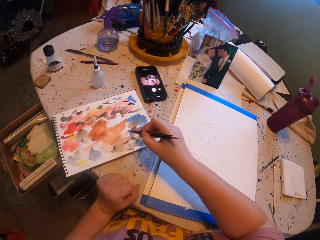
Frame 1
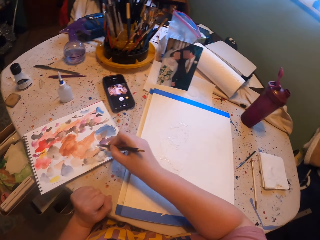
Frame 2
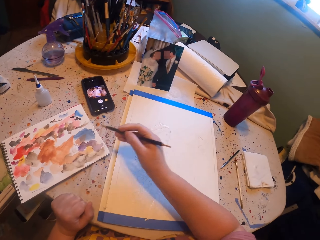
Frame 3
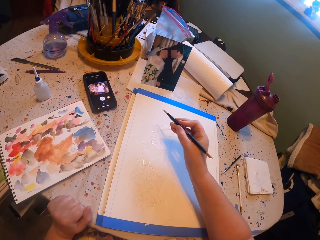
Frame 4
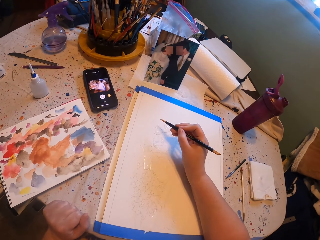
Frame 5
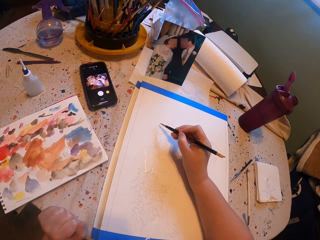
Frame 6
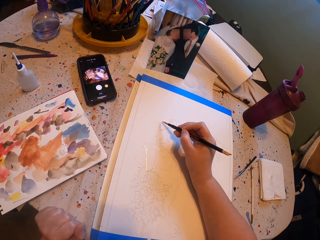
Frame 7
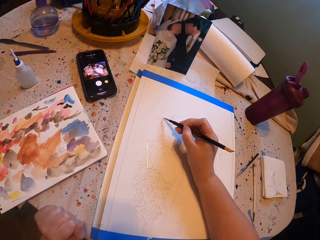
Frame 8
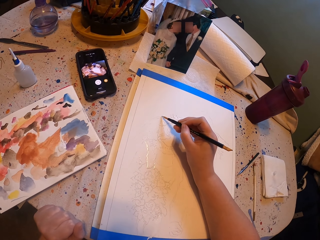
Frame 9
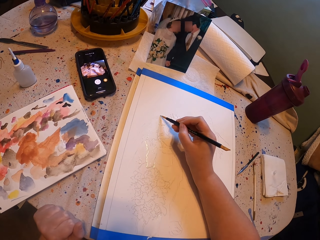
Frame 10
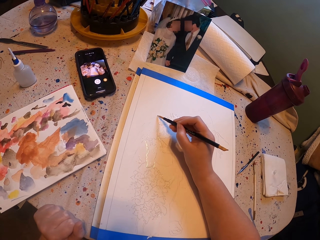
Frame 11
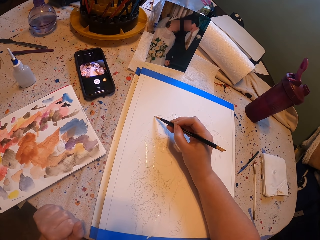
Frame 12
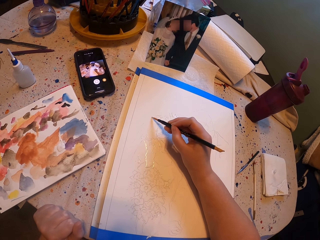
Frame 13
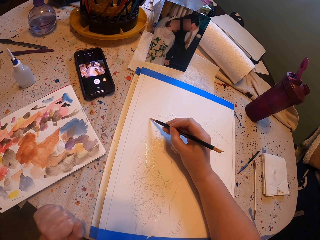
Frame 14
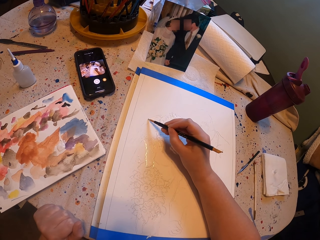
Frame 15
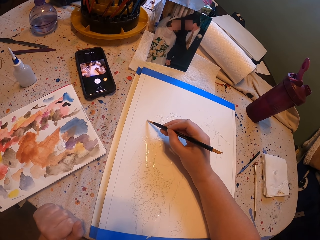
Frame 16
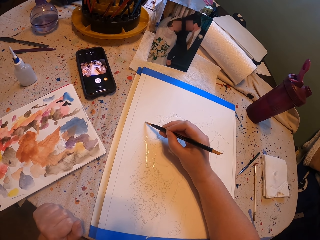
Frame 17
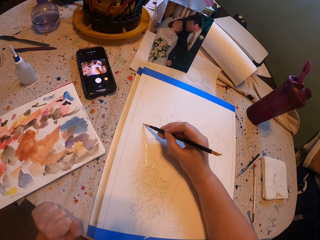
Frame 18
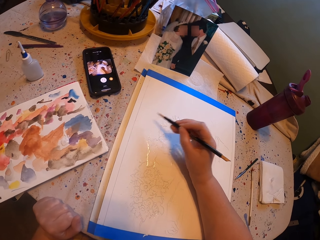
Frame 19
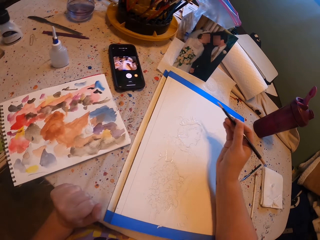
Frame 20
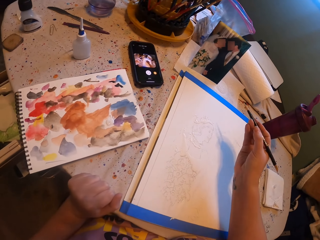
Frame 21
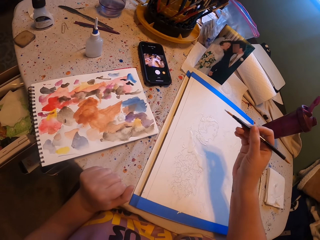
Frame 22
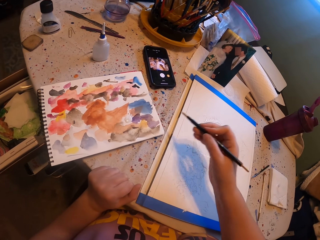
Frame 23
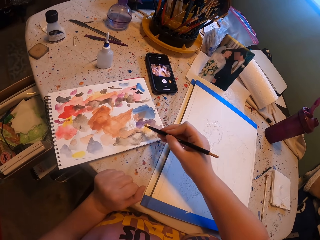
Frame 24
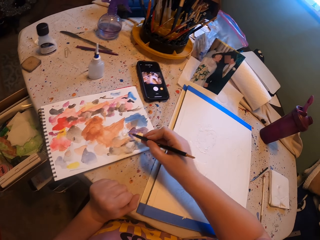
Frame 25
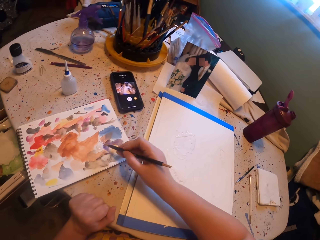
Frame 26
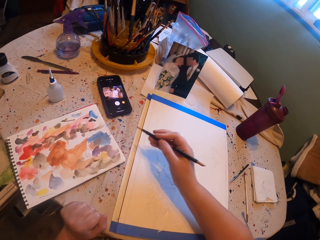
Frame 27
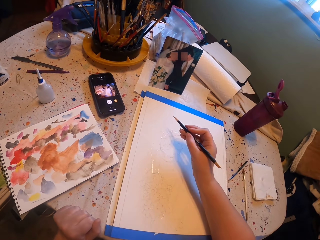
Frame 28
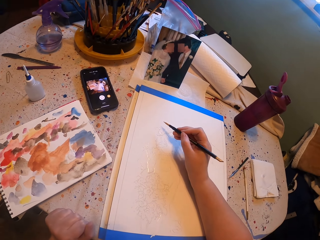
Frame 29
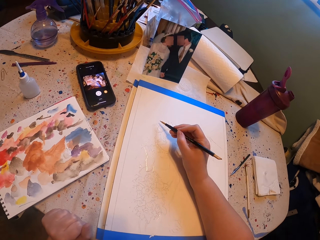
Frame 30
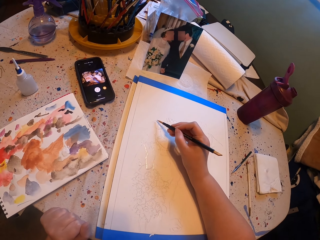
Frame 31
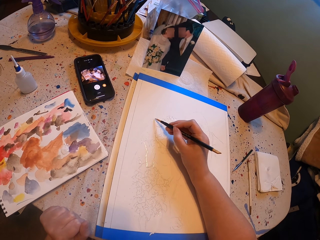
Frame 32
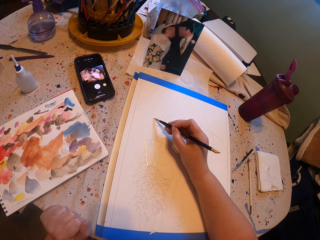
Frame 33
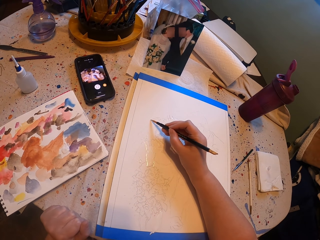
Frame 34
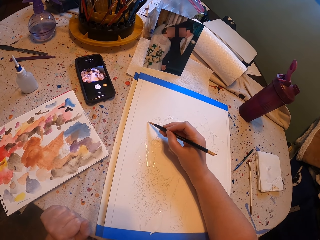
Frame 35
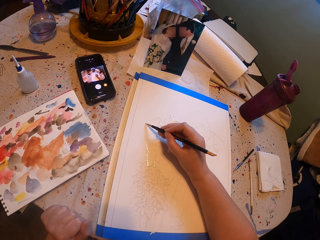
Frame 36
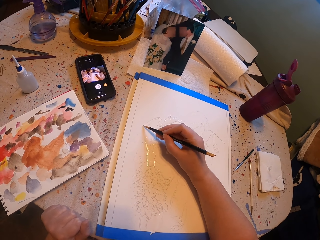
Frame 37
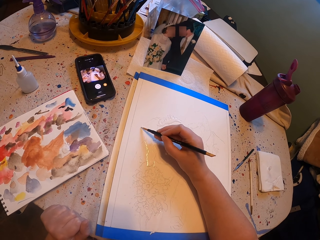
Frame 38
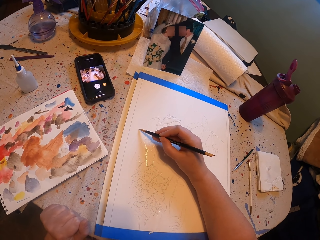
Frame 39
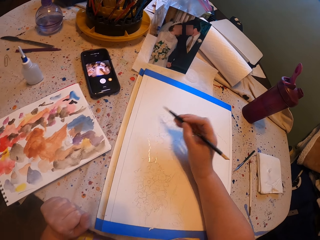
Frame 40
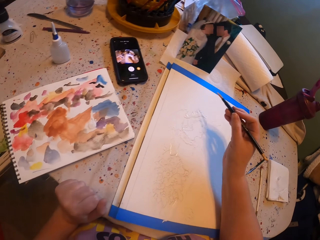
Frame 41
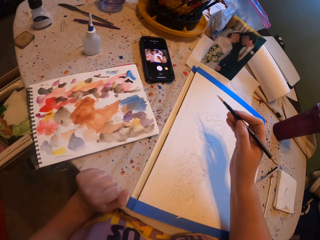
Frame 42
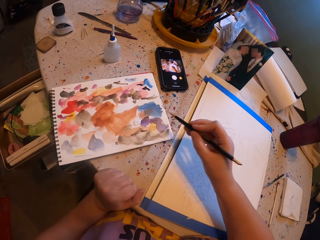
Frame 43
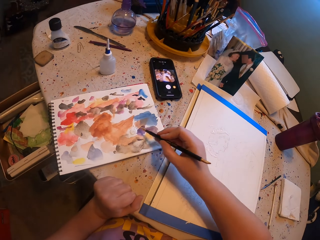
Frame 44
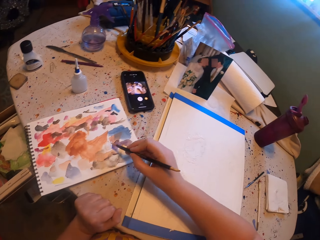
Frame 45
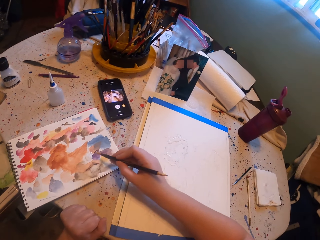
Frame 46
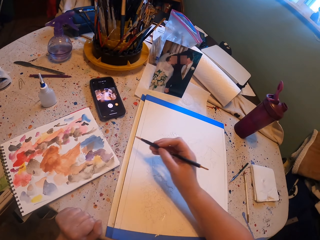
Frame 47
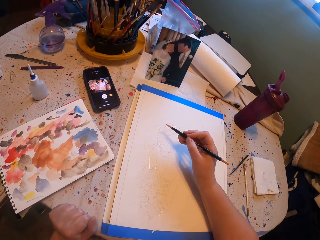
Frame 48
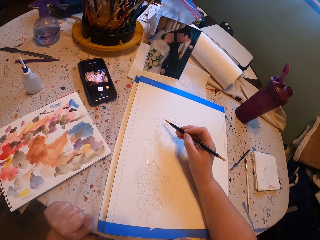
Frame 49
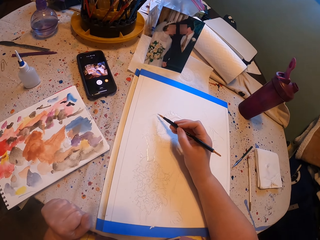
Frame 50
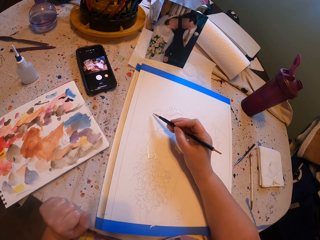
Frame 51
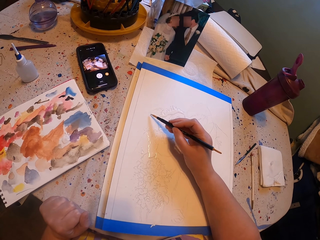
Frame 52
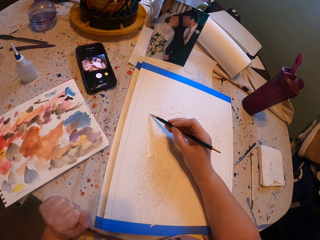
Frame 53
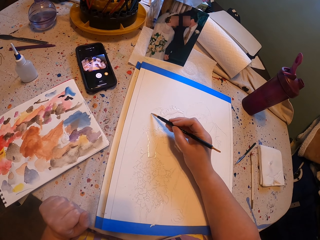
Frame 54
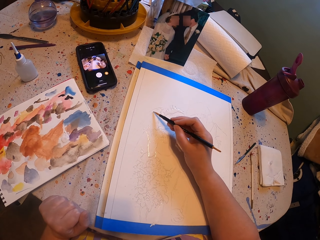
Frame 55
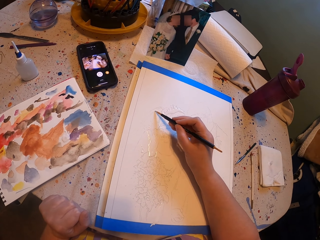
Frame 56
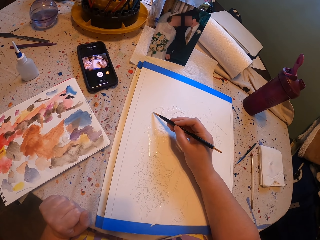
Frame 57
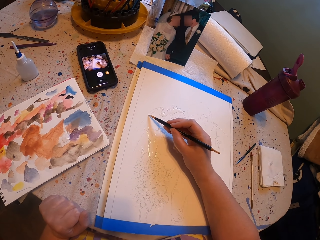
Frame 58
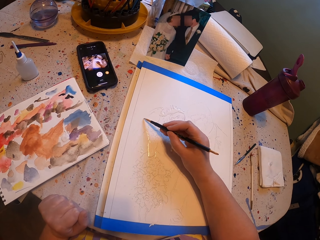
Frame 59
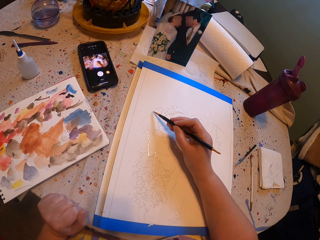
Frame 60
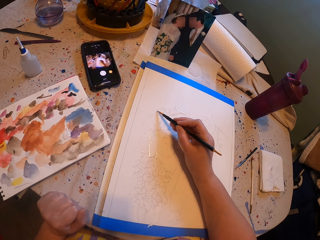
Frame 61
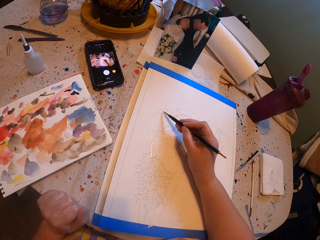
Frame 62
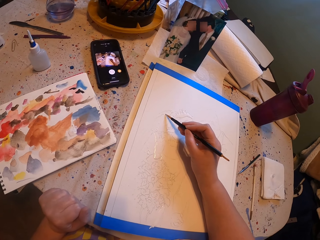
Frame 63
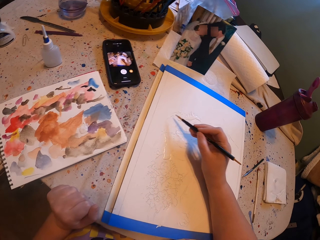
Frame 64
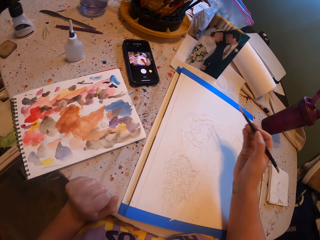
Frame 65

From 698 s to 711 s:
The camera wearer rubs the pen brush on the ink paper. They put paint on the paint brush. They paint a picture with the pen brush. They put paint on the paint brush. They rub the pen brush on the ink paper. They paint the picture with the pen brush. They rub the pen brush on the ink paper. They put paint on the paint brush. They paint the picture with the pen brush.

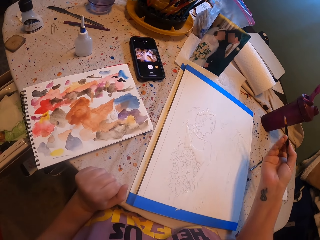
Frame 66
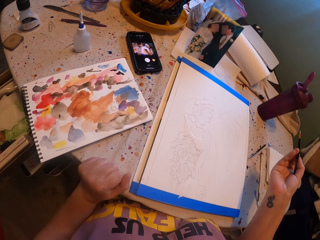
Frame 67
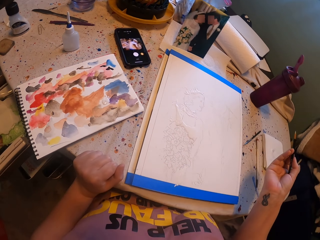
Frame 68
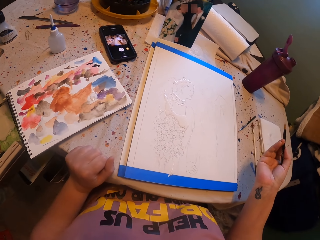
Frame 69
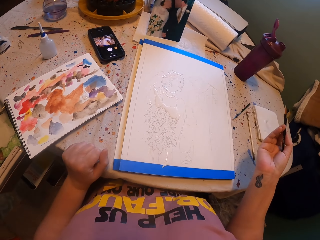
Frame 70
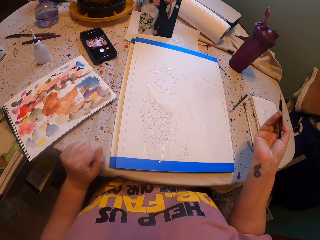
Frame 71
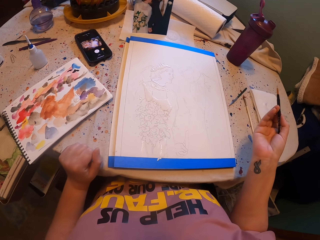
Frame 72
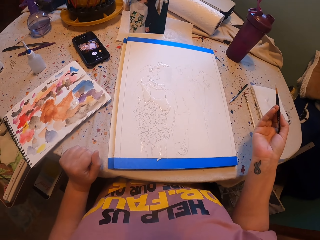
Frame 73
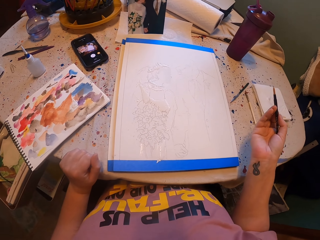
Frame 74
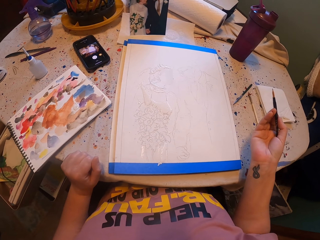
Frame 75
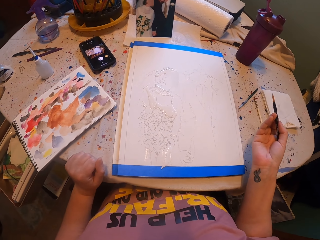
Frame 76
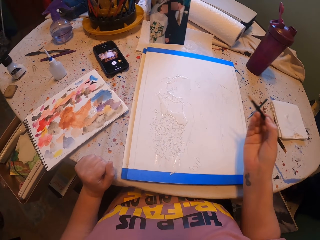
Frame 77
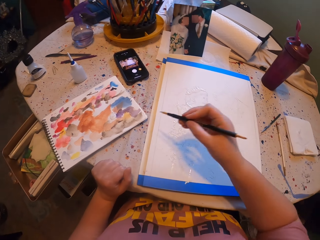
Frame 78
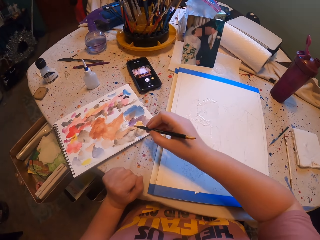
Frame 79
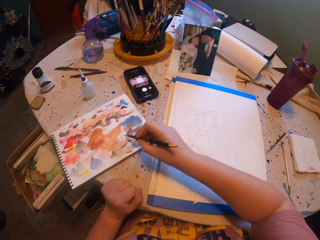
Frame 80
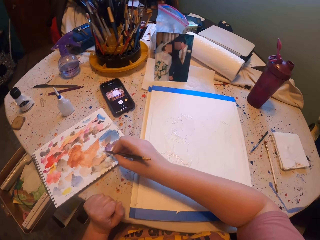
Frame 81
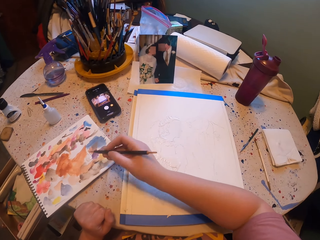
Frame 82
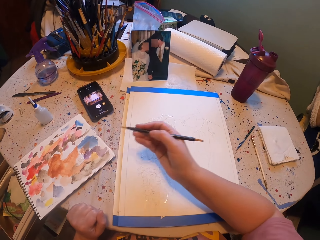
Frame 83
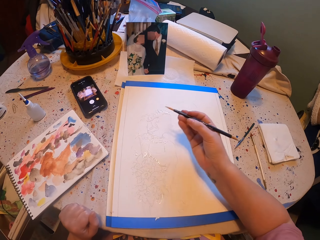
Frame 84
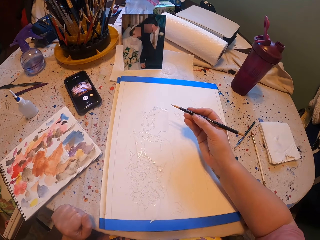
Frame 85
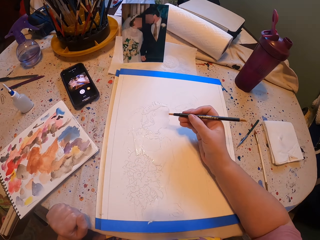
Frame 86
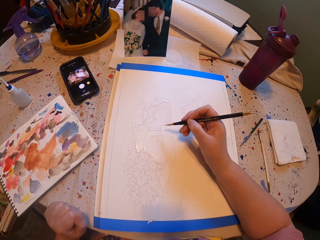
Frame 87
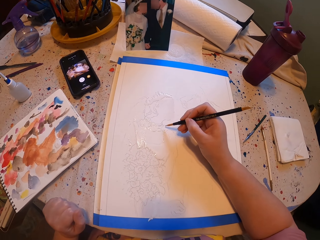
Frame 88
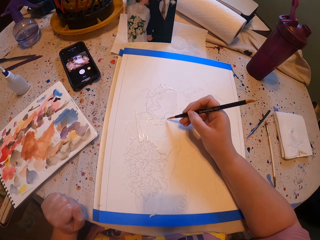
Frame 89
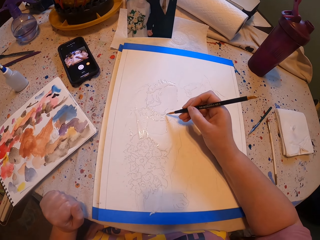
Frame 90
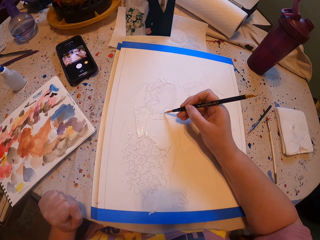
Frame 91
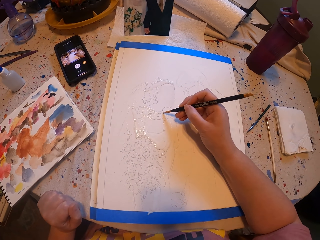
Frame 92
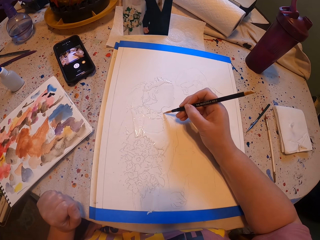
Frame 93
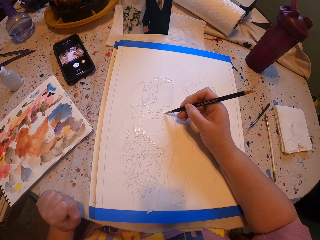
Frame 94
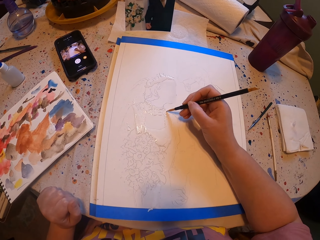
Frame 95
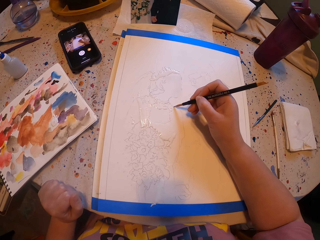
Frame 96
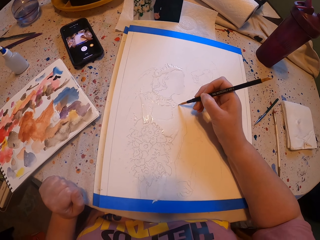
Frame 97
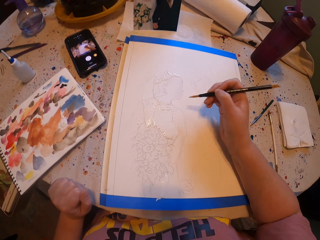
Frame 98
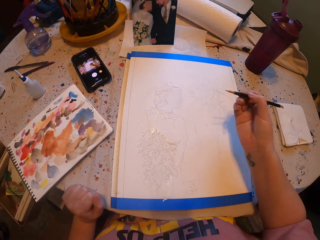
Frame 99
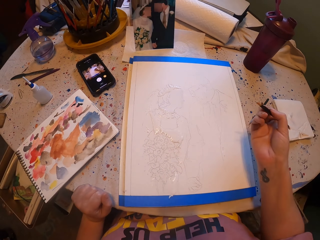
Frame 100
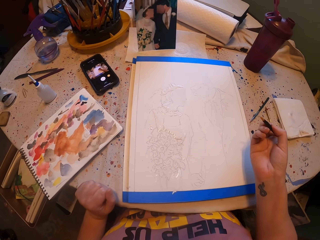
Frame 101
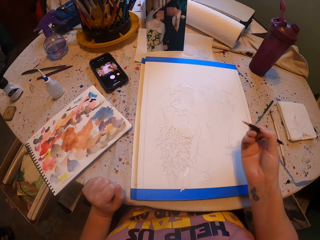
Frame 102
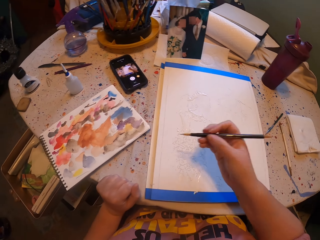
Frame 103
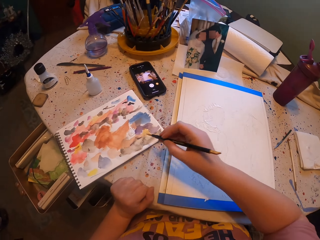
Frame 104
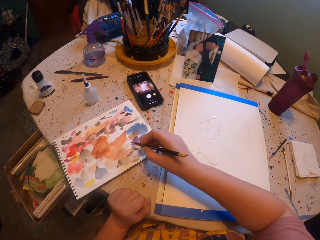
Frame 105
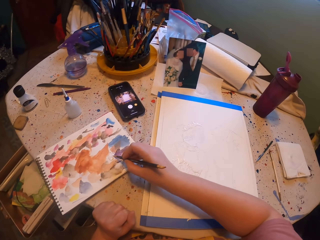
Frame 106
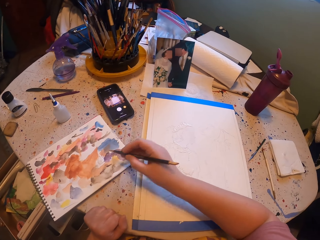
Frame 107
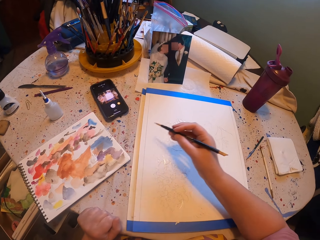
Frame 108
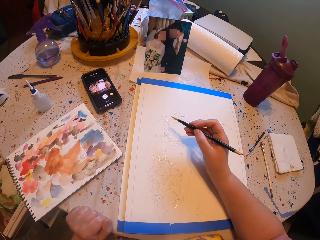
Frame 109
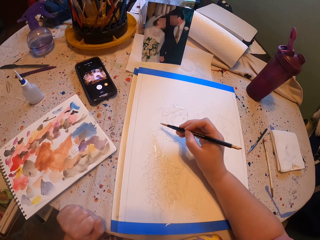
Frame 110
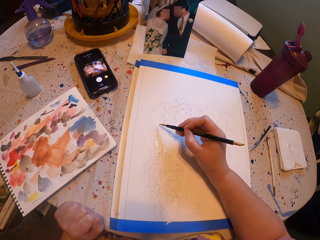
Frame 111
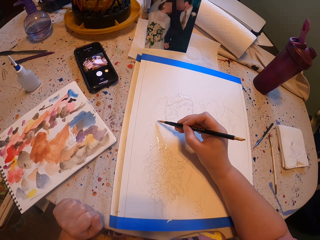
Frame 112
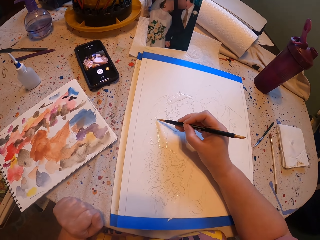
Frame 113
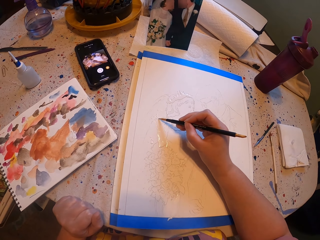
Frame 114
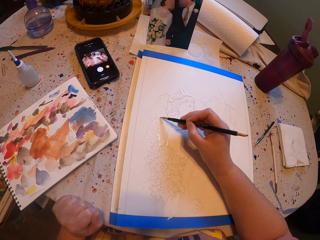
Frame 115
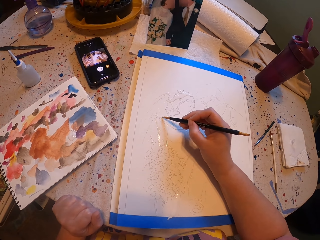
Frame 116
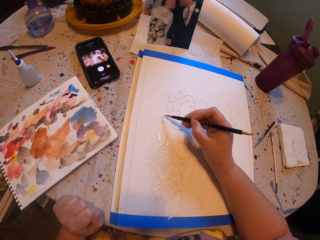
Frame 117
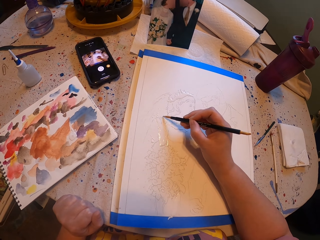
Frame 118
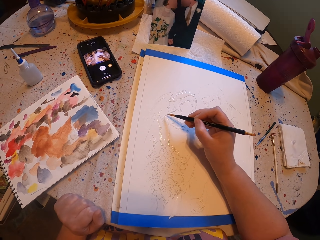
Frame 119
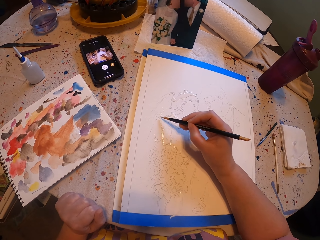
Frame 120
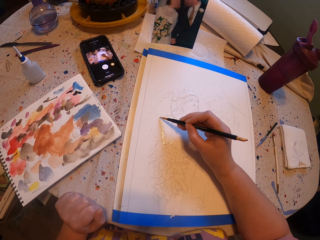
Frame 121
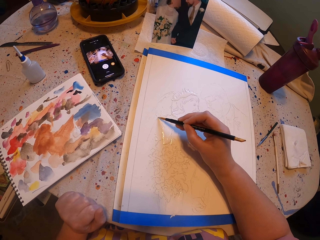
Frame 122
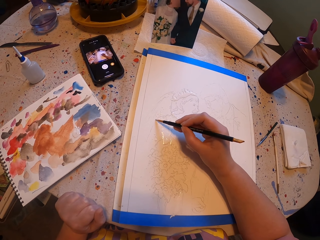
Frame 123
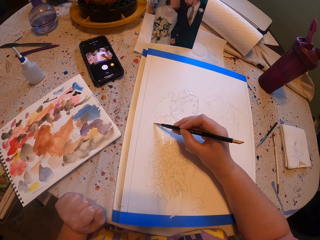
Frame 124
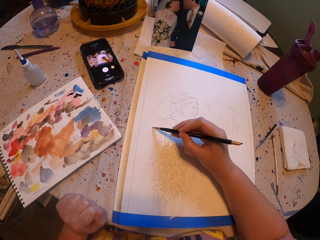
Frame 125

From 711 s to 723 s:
The camera wearer looks at the book. They rub the pen brush on the ink paper. They put paint on the paint brush. They paint a picture with the pen brush. They put paint on the paint brush and rub the pen brush on the ink paper again. They paint the picture with the pen brush again.
